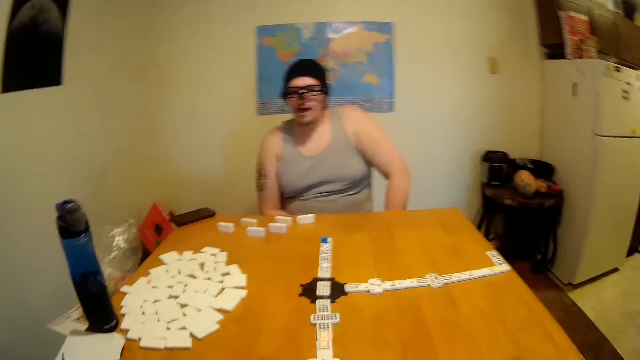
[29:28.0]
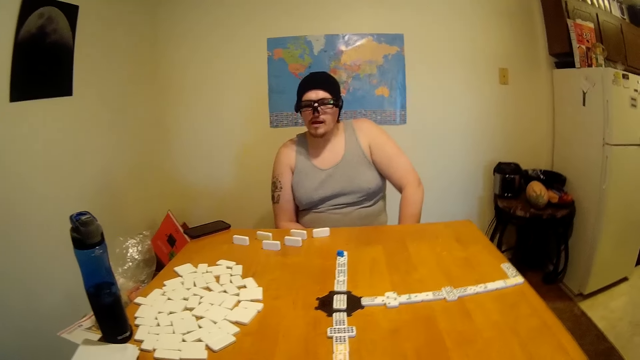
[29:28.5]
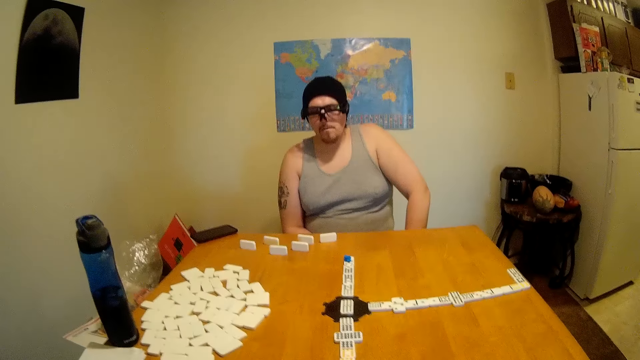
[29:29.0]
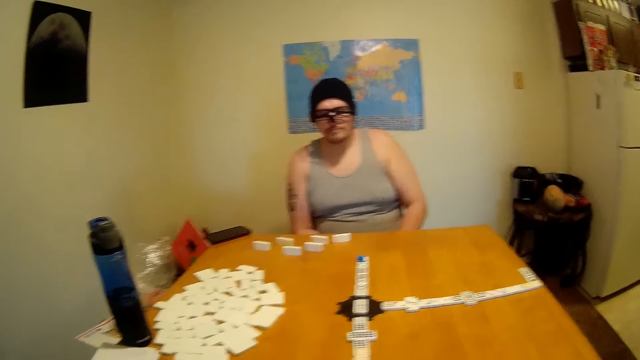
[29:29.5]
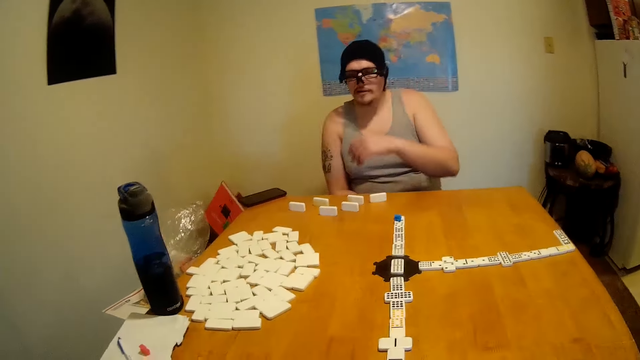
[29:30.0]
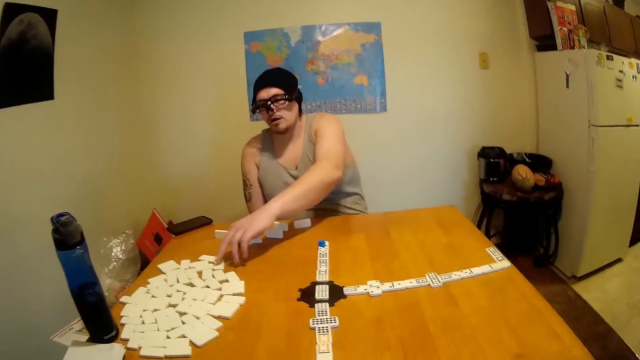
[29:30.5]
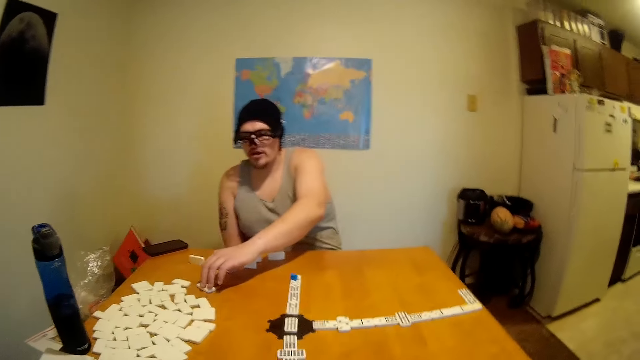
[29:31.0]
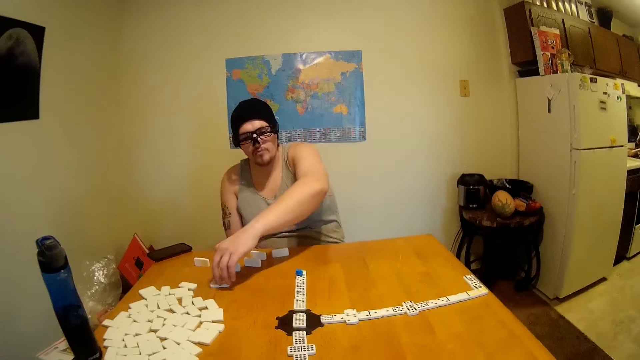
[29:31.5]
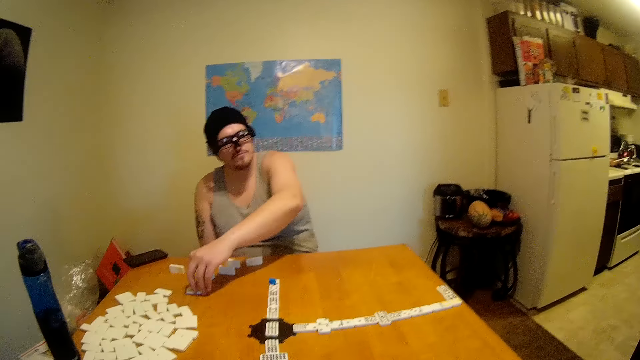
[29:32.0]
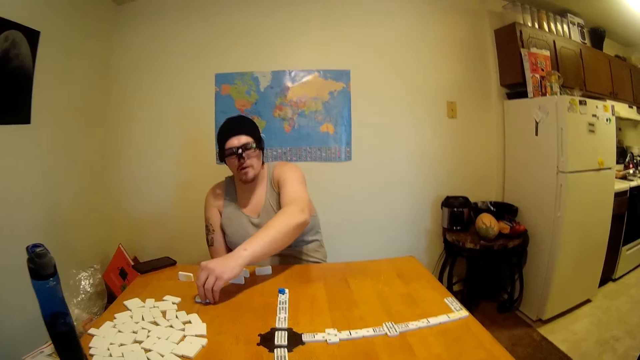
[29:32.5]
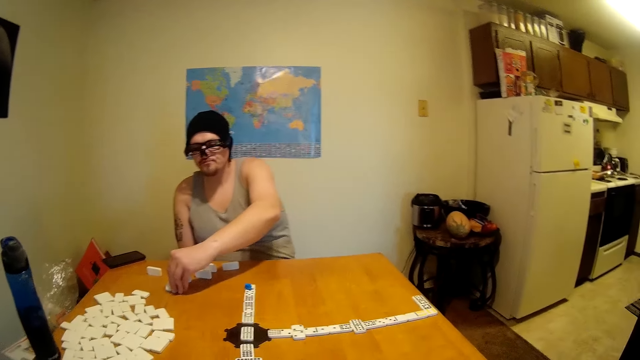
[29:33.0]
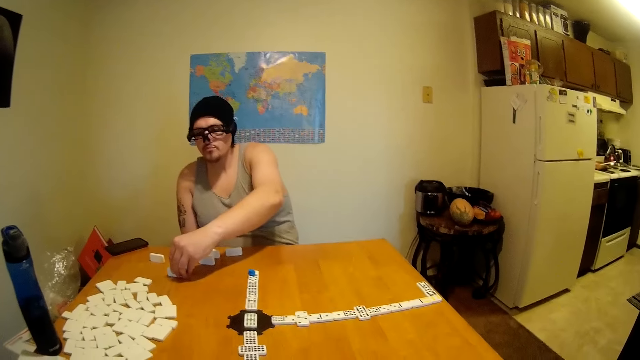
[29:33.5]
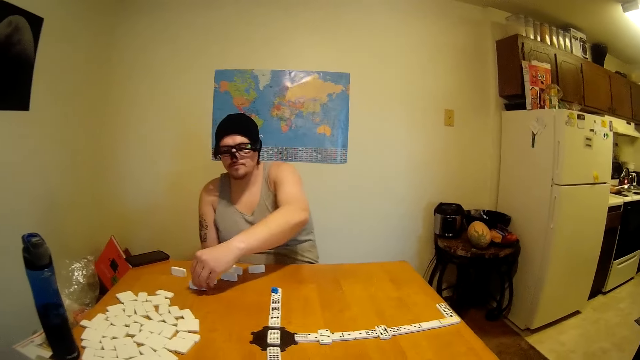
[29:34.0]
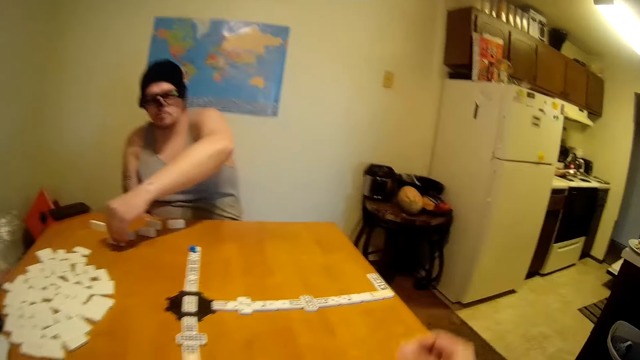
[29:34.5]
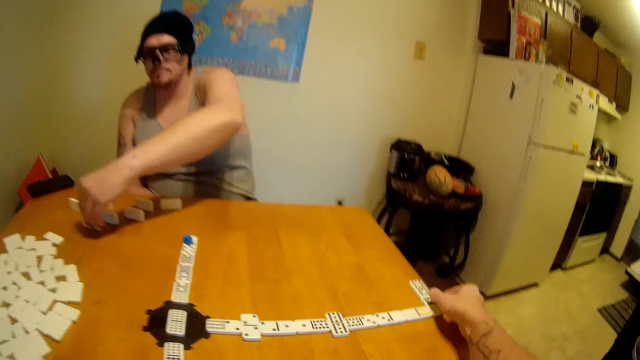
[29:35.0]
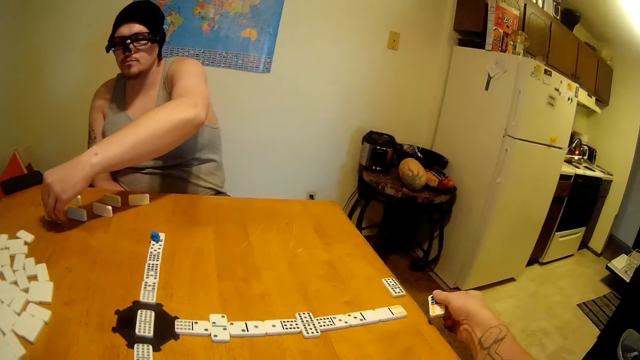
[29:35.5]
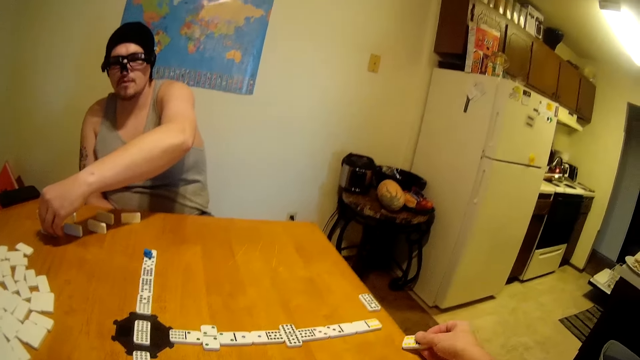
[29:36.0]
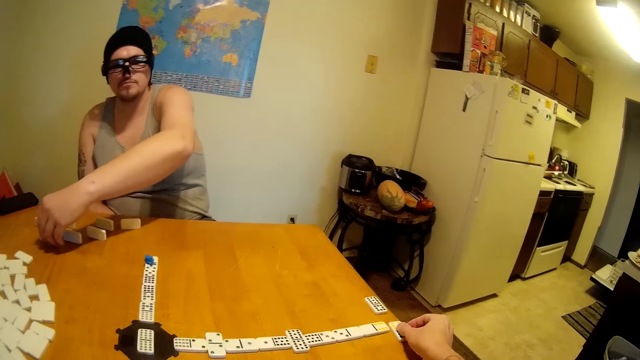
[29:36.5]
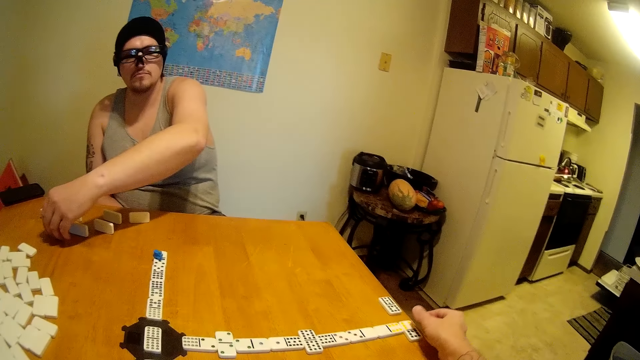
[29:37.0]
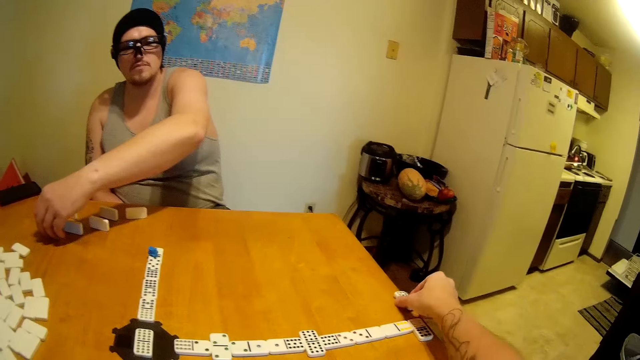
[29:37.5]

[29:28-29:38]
A man holds a rectangular dice. The man moves a tile on the table. The man checks the rectangular dice. The camera wearer converses with the man. They lift a tile or rectangular dice from the table. They move the rectangular dice on the table. They place the tile on the table. The man holds the rectangular dice. The camera wearer picks up the rectangular dice.

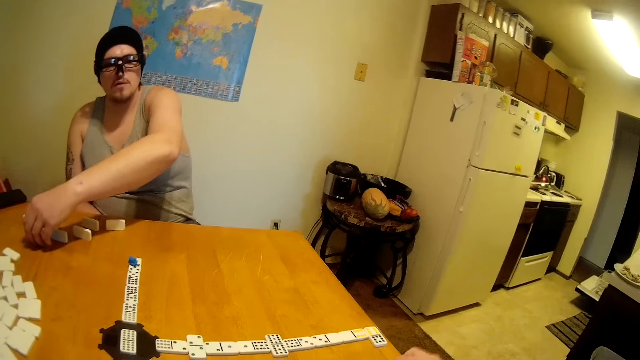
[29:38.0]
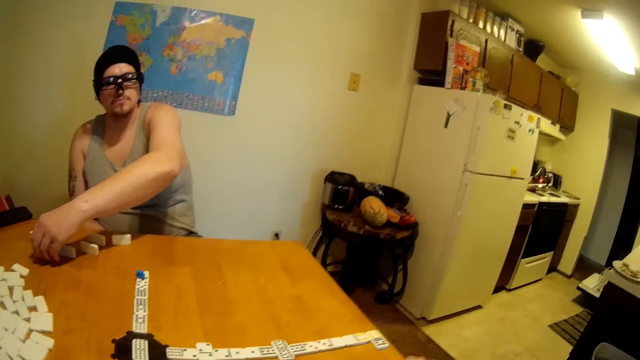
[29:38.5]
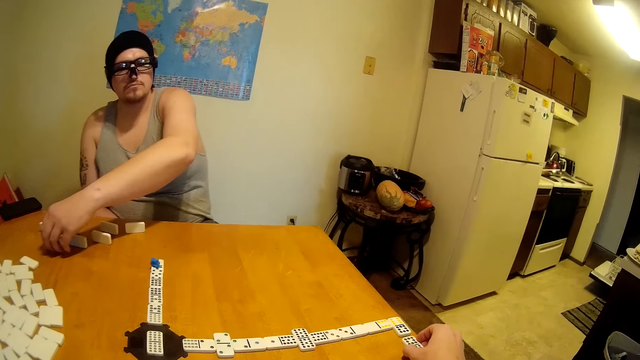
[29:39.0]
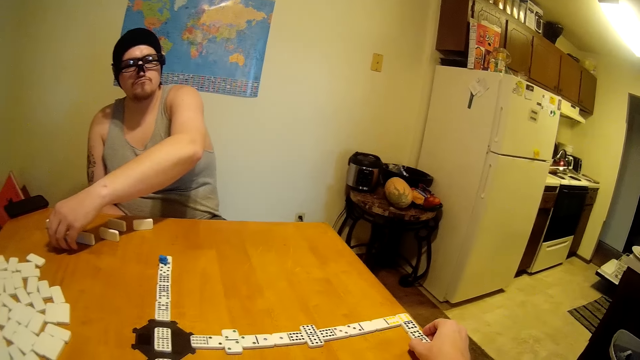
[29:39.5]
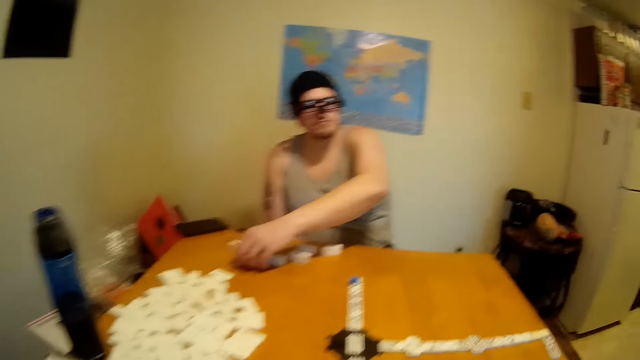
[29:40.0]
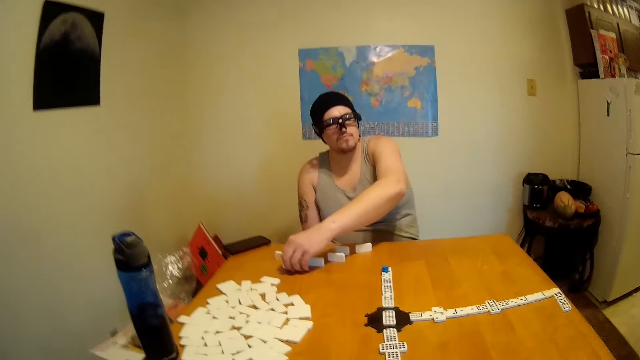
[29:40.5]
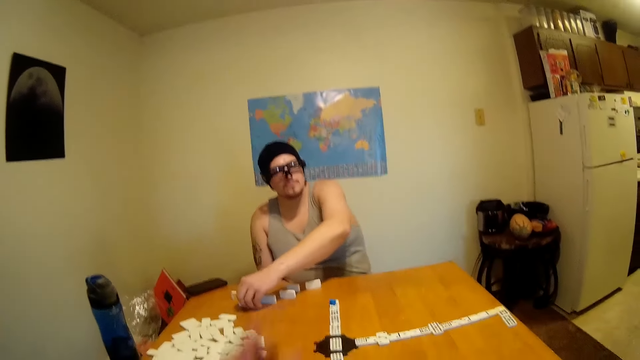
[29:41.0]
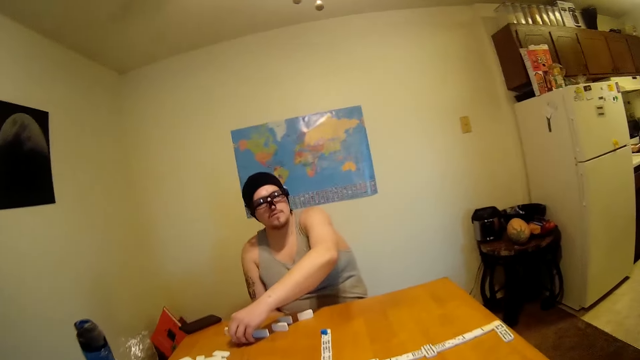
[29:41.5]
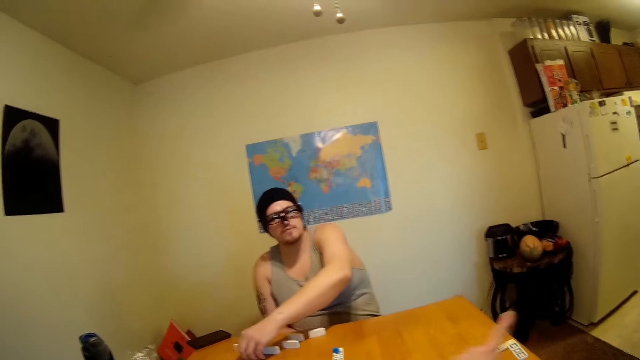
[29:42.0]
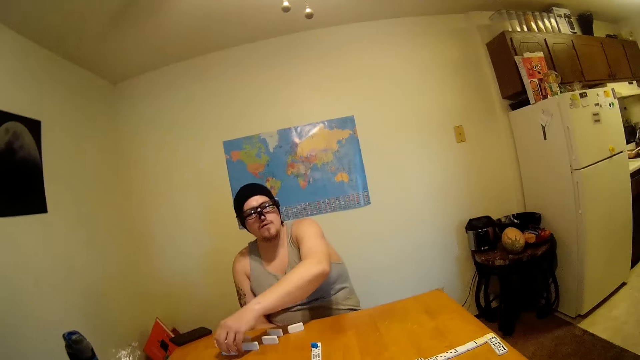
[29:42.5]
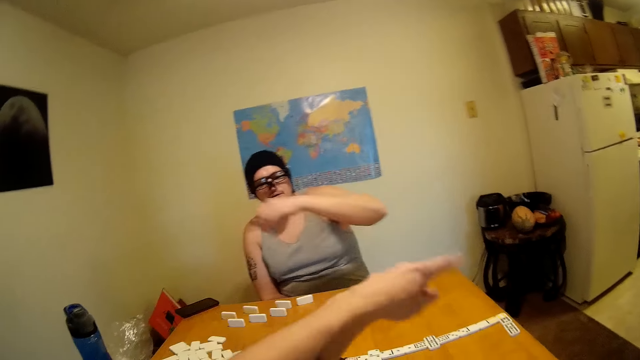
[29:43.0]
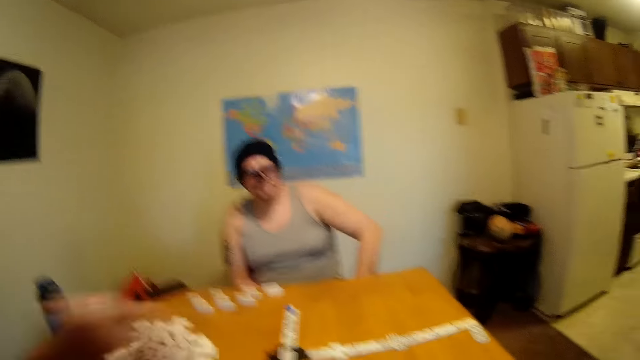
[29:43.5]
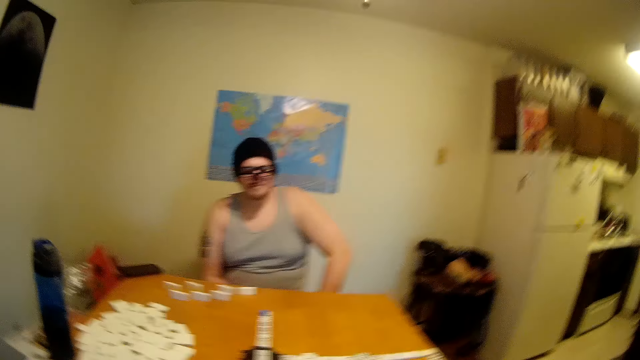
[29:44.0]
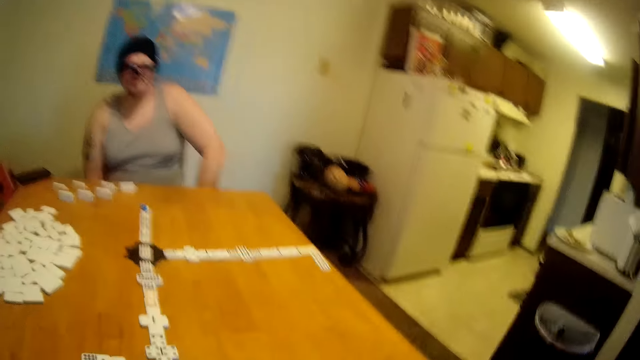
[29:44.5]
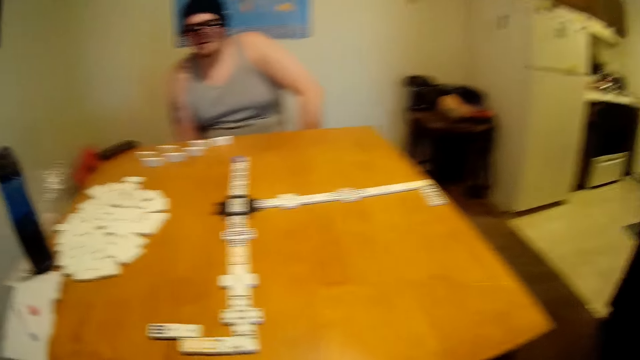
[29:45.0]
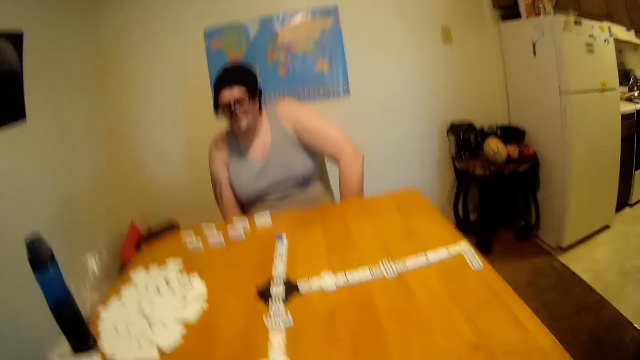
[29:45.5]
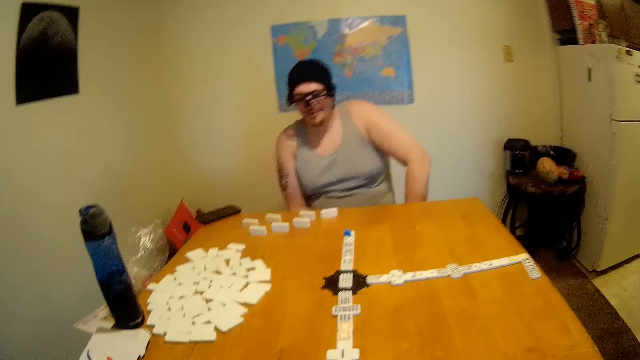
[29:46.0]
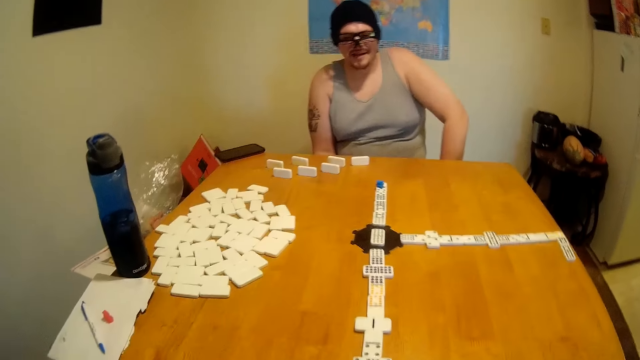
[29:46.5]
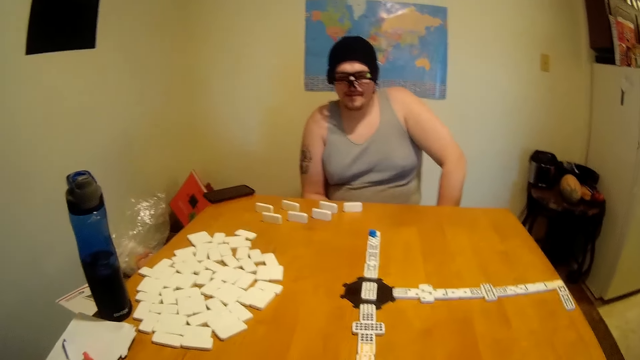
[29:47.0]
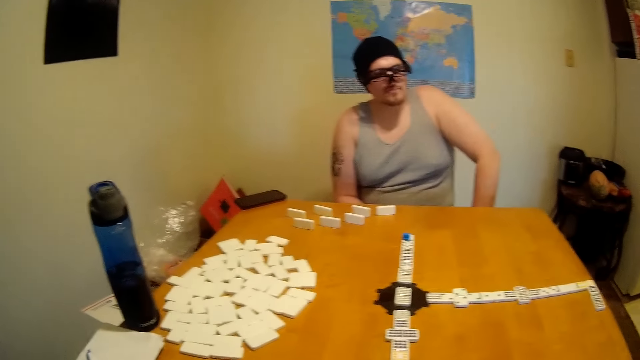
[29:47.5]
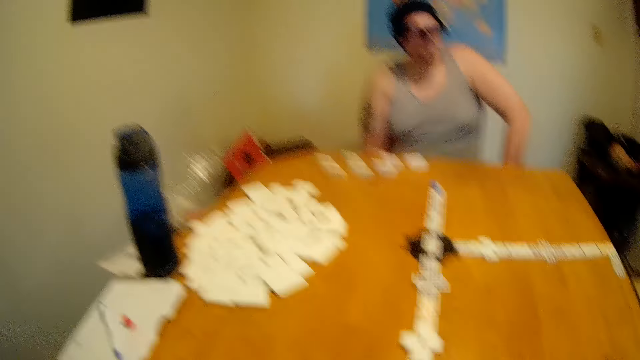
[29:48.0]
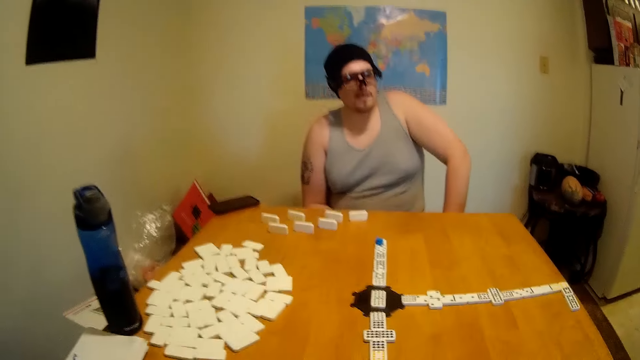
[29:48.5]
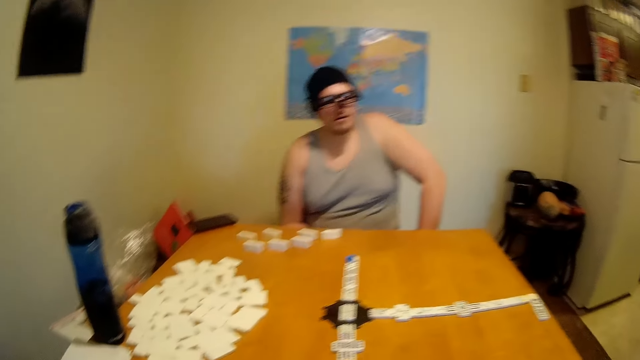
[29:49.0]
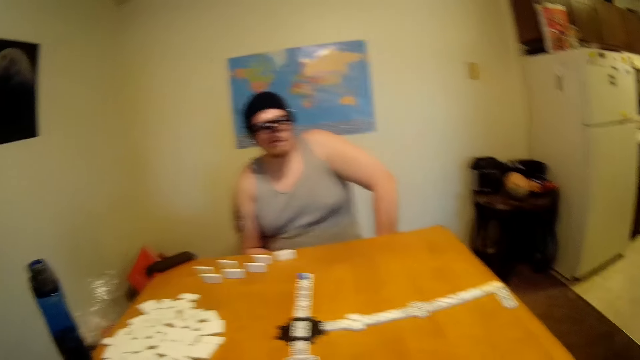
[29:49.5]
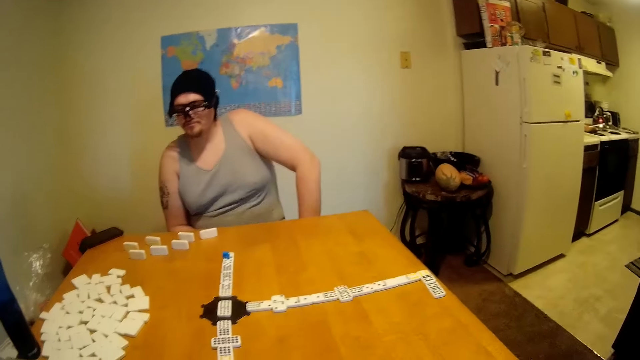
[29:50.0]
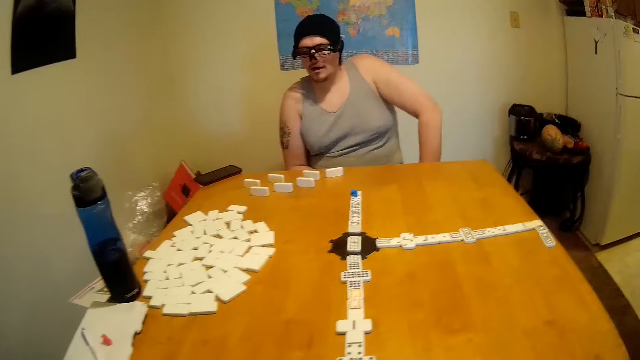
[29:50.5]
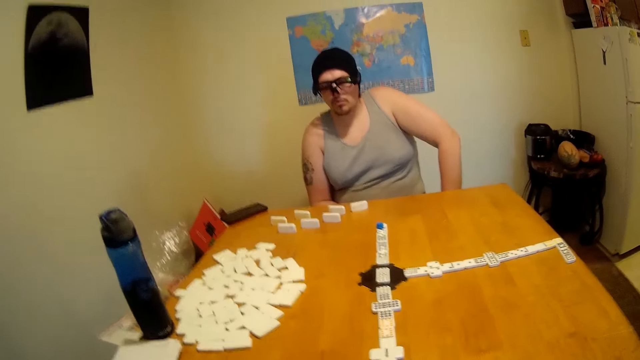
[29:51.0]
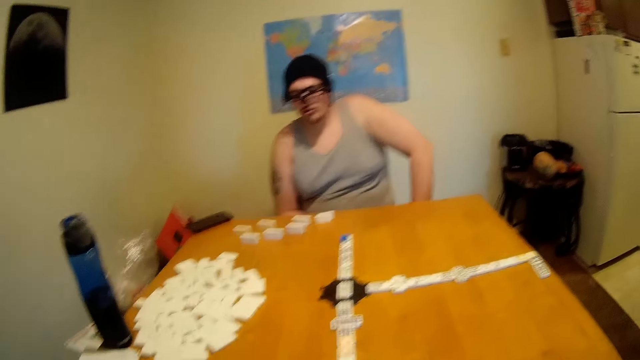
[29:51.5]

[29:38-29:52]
The camera wearer drops the rectangular dice on the table. A man looks around the table. The camera wearer looks around the table. He moves his hand. The man looks around the table. The camera wearer moves his hand and gestures at the man. The man looks around the table. The camera wearer looks around the table. He converses with the man. He looks around the table. He converses with the man.
